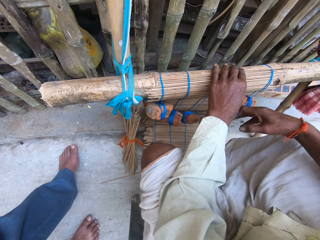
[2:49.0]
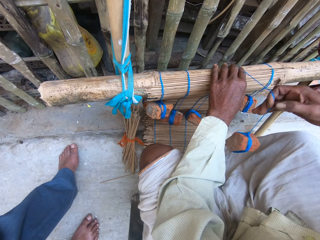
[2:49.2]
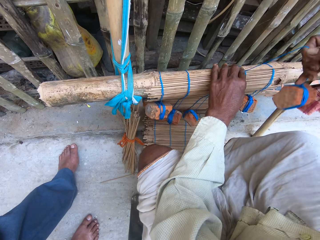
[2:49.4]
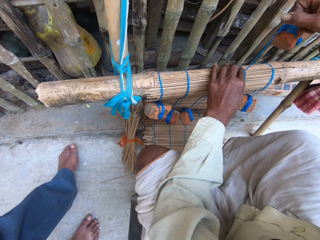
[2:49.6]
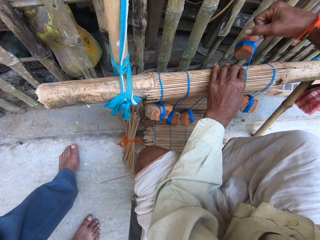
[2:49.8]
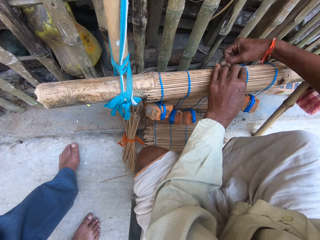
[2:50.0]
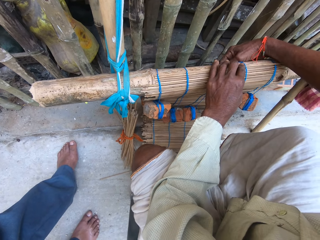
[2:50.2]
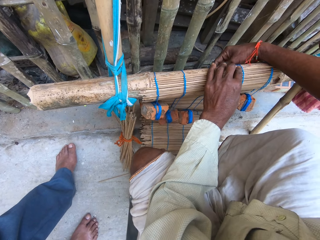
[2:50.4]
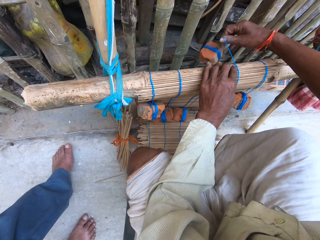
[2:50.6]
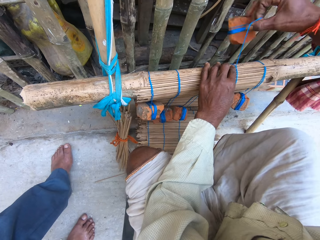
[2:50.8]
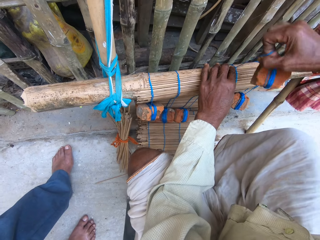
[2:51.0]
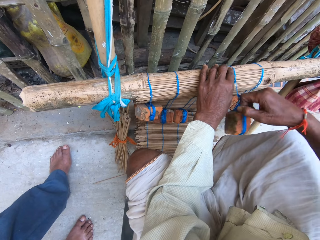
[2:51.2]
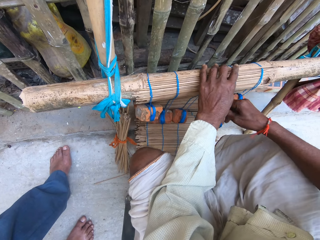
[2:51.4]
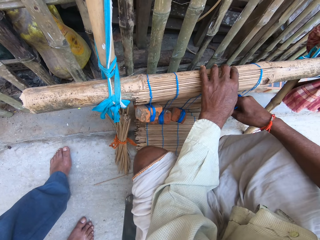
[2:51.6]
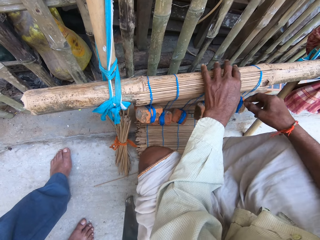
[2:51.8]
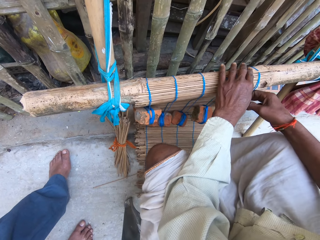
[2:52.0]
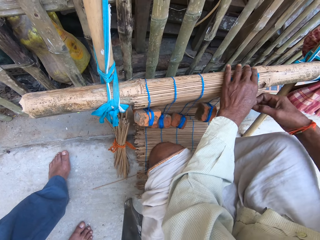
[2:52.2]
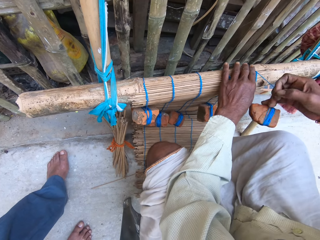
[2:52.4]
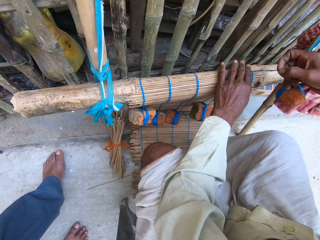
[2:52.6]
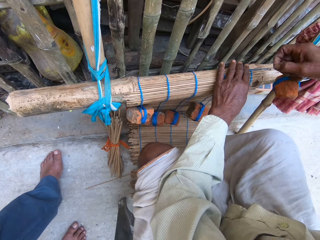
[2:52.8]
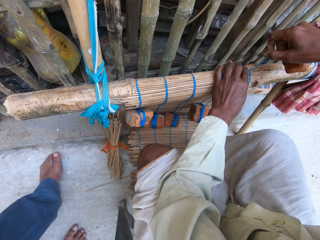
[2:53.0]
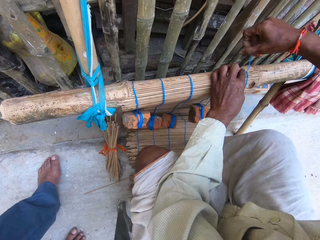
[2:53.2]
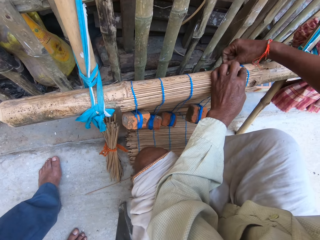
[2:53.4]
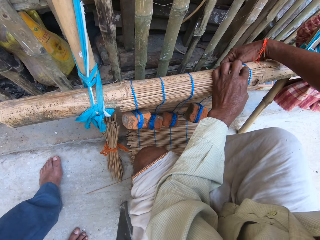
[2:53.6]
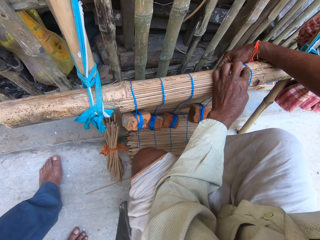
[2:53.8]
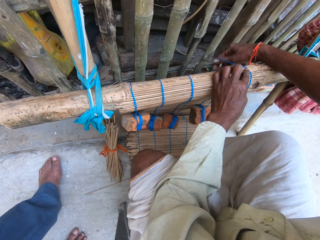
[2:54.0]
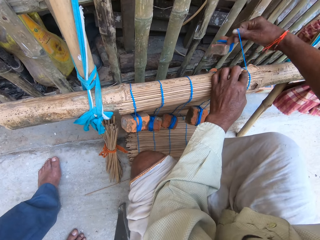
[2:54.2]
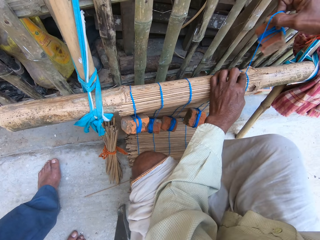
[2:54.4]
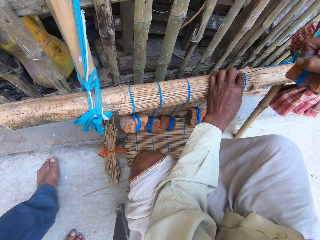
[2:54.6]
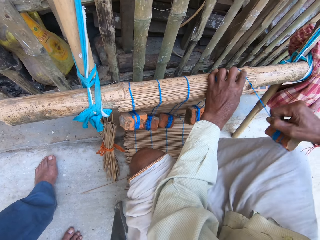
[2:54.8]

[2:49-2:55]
The camera wearer moves his hand. He weaves the mat with the second thread in his right hand. He ties the sticks. He weaves the mat with the first thread in his right hand. He moves his hand.

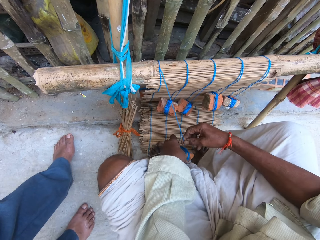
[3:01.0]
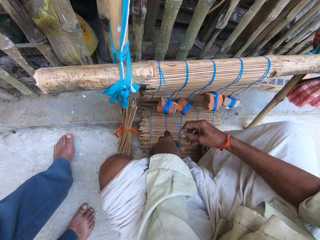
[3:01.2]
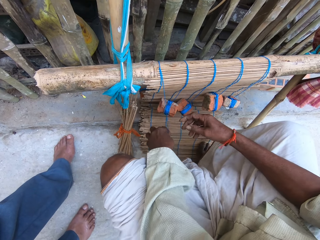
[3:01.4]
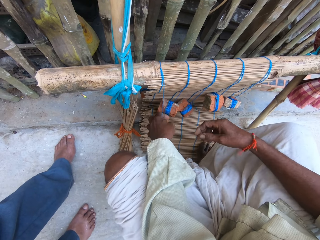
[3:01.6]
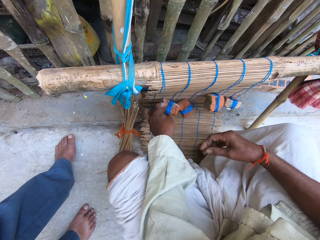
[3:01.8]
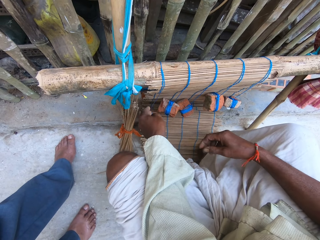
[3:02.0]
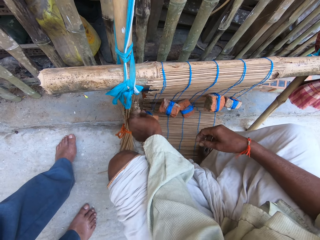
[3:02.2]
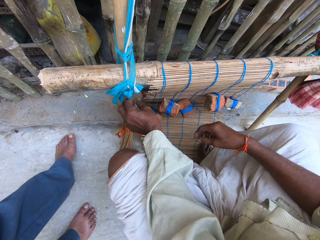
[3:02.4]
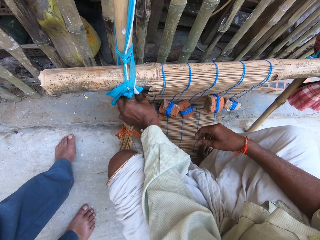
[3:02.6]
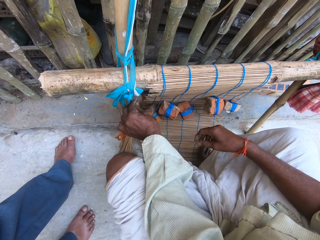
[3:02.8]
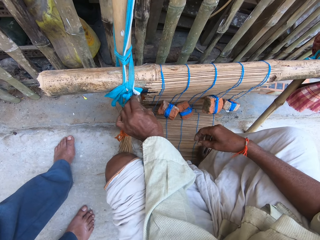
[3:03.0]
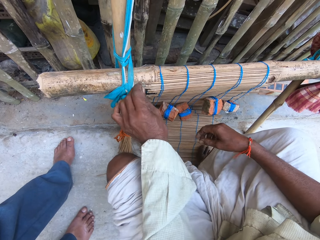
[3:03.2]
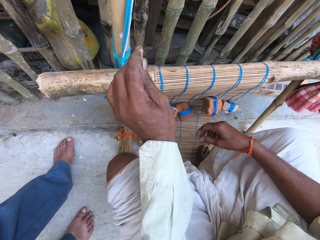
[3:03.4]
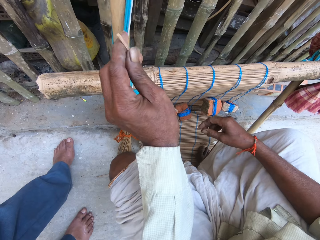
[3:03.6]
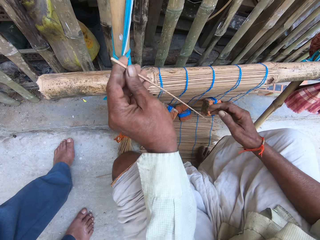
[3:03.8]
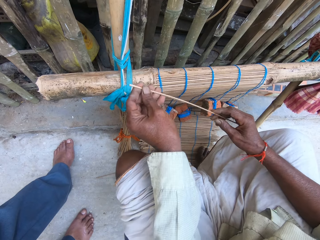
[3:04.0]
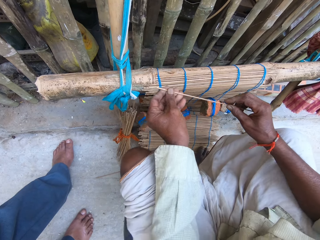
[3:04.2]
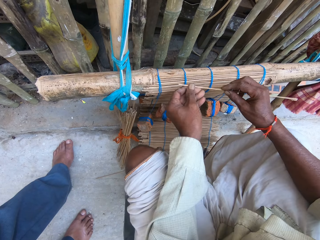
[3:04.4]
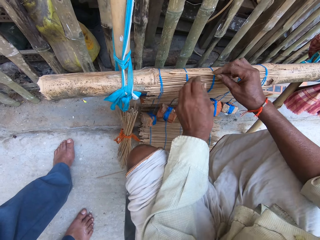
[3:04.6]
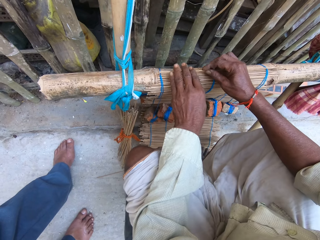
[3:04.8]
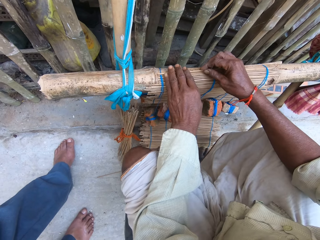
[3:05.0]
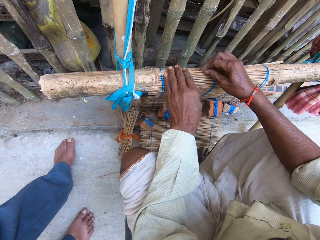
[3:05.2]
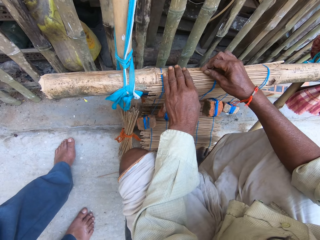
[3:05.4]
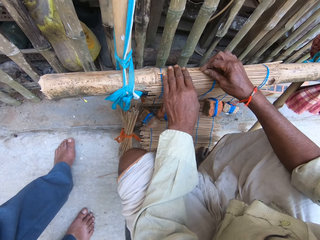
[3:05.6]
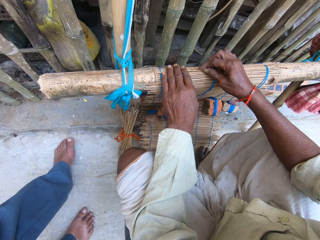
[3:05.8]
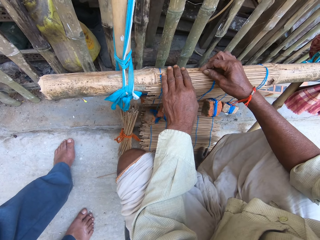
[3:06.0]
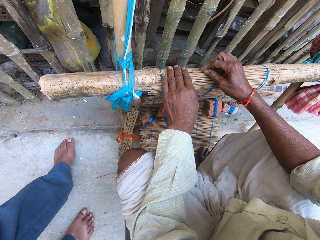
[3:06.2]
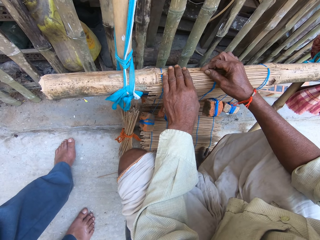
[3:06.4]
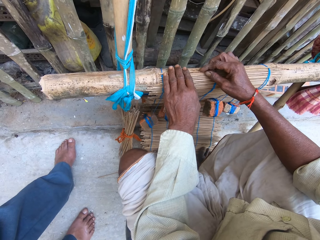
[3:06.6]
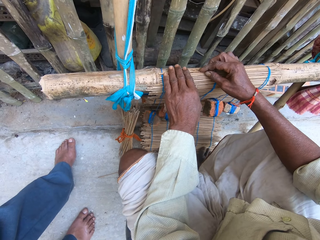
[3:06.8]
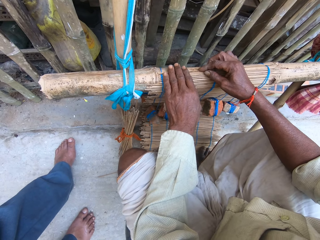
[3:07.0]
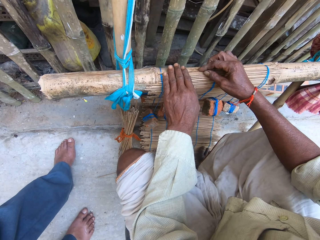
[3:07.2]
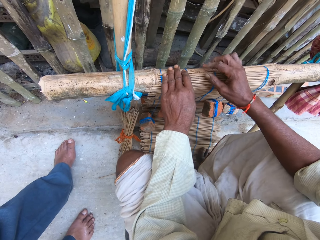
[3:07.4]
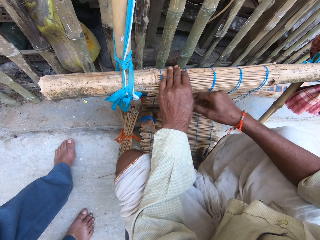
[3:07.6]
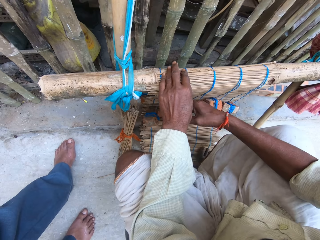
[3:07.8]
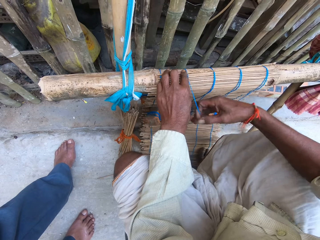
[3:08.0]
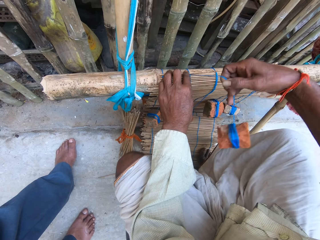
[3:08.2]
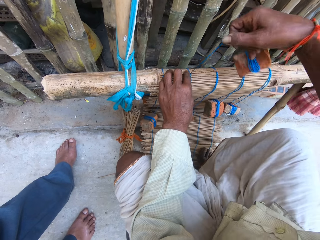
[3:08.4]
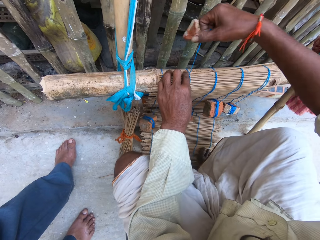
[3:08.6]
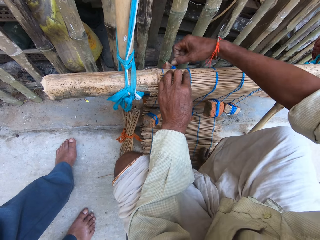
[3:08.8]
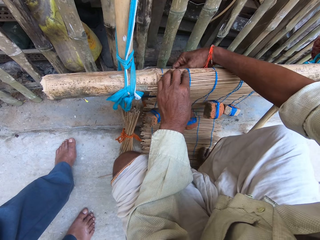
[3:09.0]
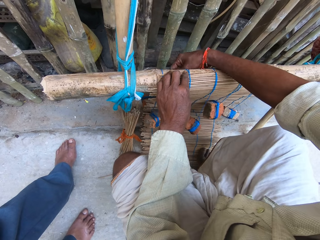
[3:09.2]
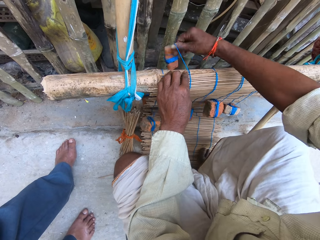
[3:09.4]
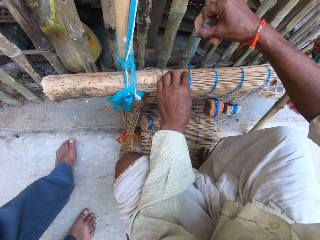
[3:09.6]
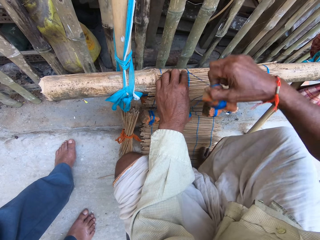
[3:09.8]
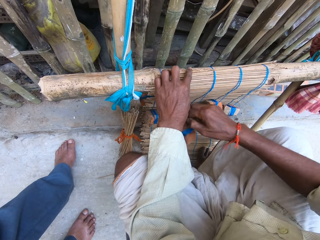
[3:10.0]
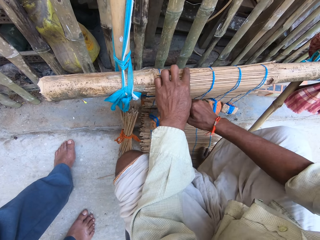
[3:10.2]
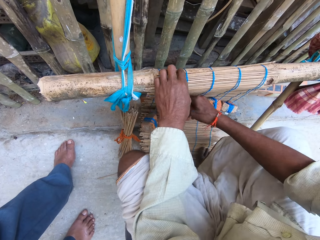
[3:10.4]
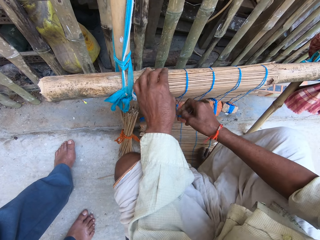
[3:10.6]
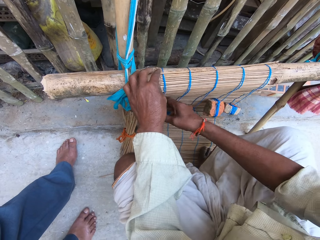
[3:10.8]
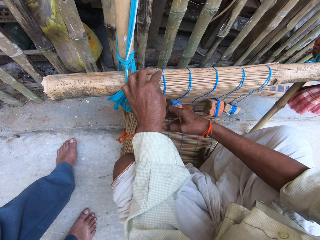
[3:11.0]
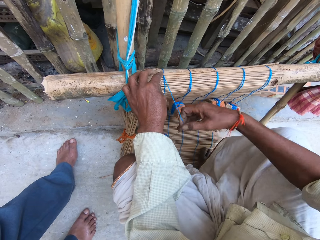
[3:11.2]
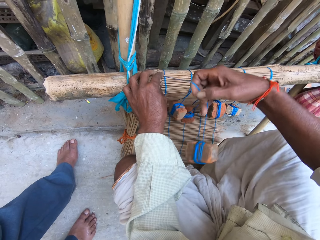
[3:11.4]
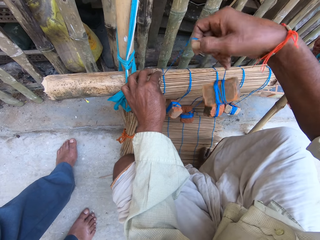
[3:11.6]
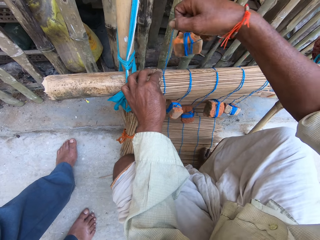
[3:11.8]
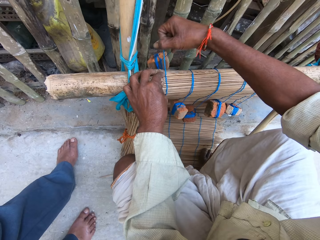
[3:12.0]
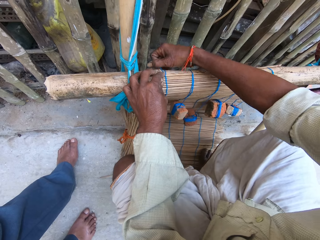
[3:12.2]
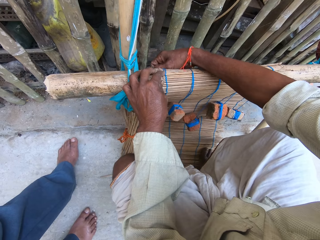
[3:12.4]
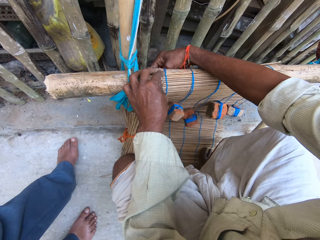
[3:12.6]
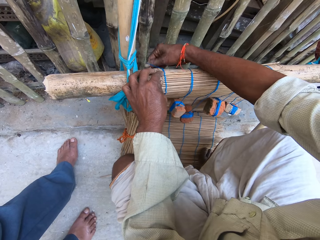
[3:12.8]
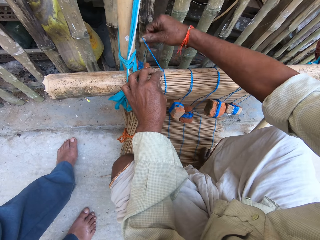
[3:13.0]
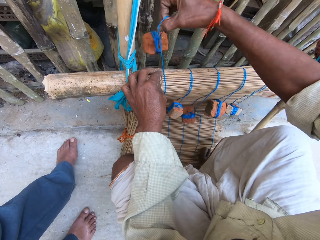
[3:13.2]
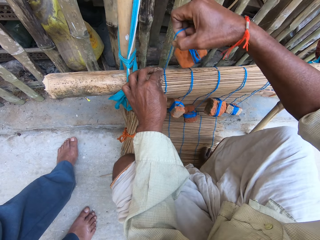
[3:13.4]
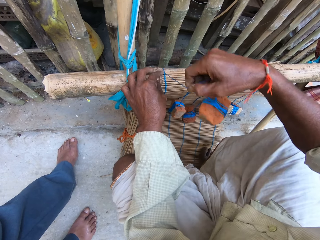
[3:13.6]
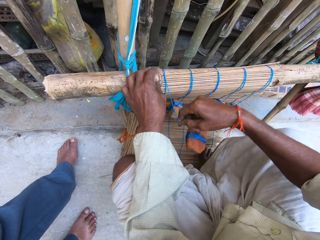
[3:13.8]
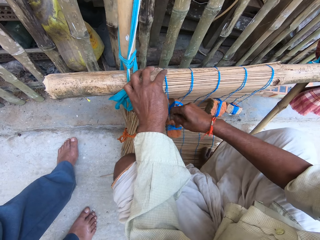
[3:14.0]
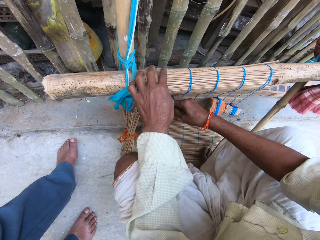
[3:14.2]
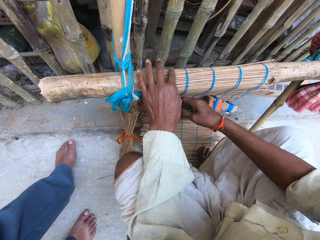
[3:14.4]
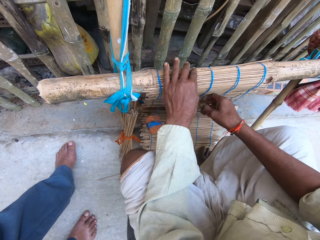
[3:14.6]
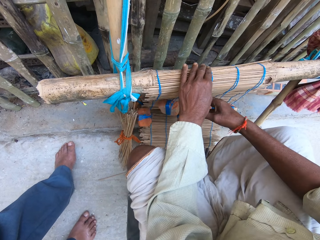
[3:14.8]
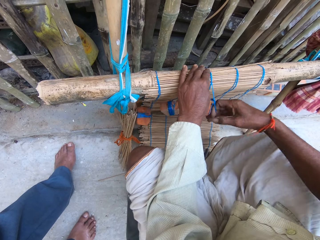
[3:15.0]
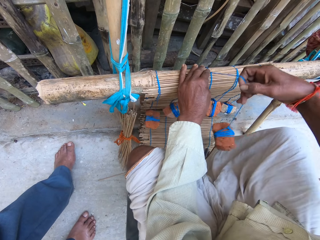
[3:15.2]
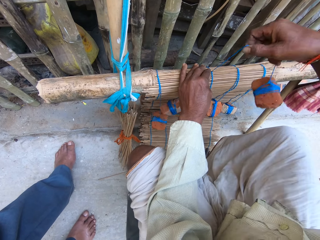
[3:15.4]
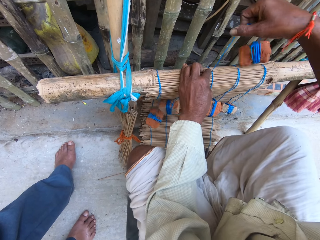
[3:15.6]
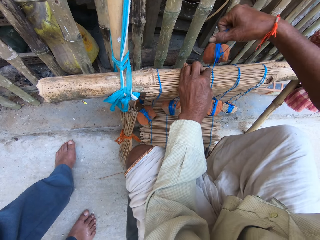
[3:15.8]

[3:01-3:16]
The camera wearer drops the stone. He pulls out another stick from the bundle of sticks with his left hand. He places the ninth stick on the wood with both hands. He weaves the mat with the fourth thread in his right hand. He ties the sticks. He moves his hand. He weaves the mat with the fifth thread in his right hand. He moves his hand.
